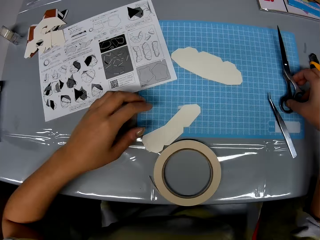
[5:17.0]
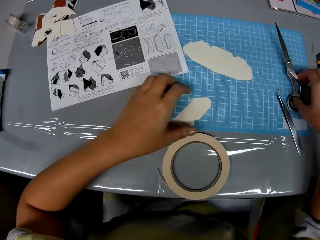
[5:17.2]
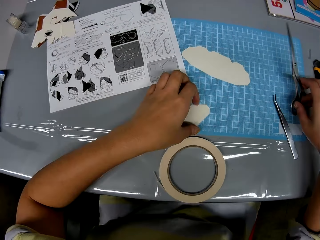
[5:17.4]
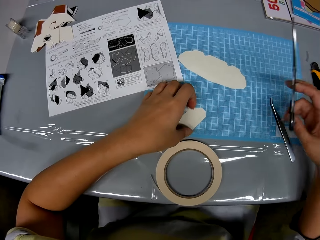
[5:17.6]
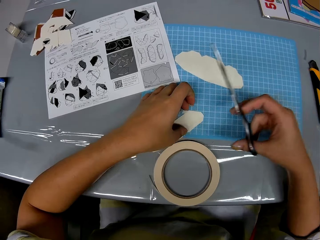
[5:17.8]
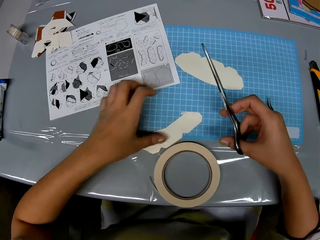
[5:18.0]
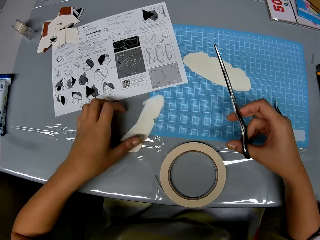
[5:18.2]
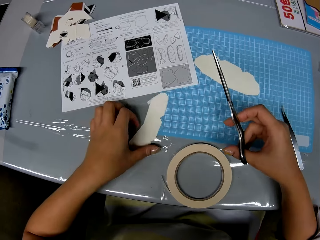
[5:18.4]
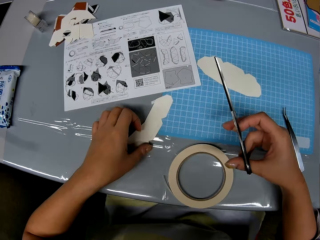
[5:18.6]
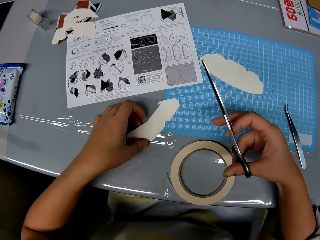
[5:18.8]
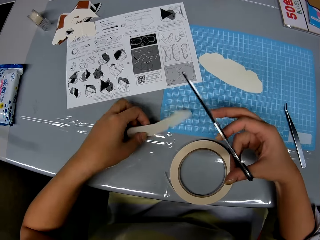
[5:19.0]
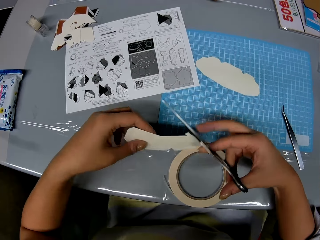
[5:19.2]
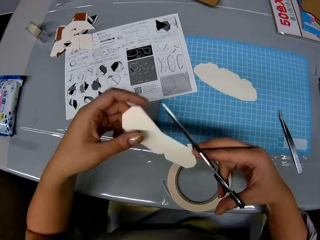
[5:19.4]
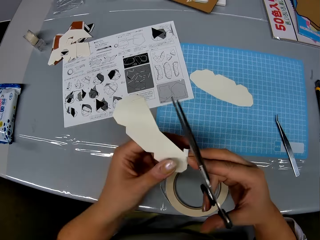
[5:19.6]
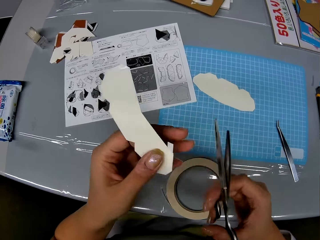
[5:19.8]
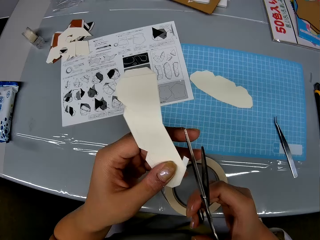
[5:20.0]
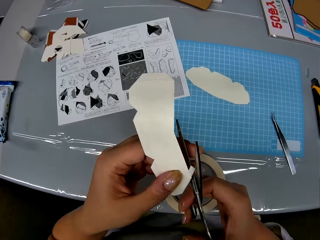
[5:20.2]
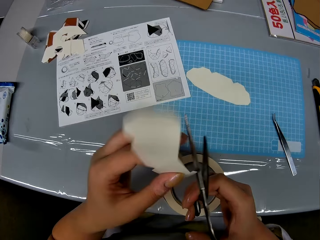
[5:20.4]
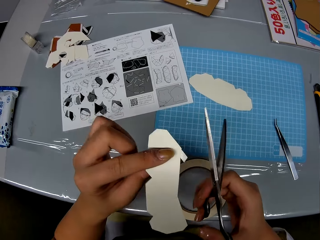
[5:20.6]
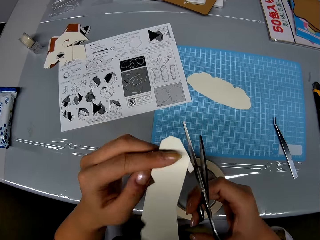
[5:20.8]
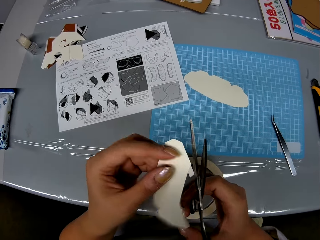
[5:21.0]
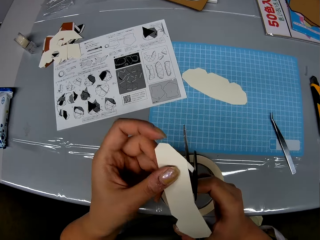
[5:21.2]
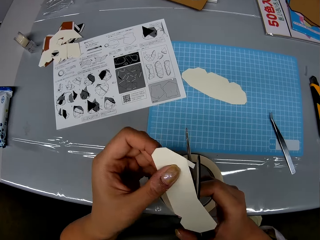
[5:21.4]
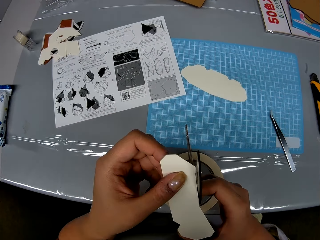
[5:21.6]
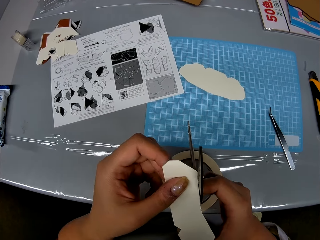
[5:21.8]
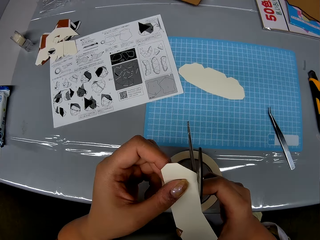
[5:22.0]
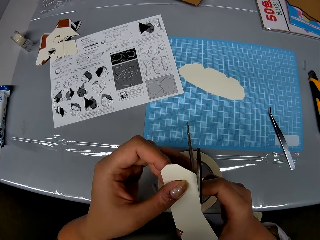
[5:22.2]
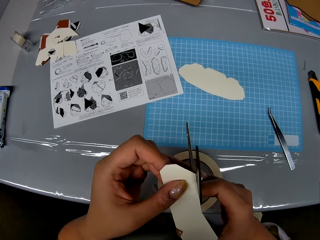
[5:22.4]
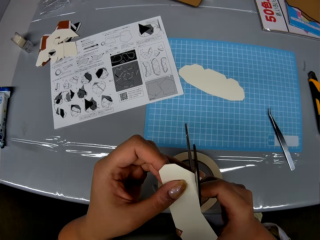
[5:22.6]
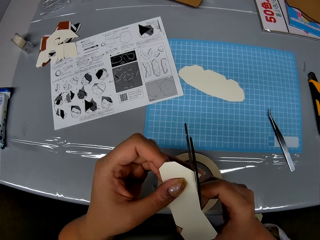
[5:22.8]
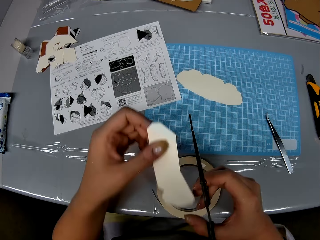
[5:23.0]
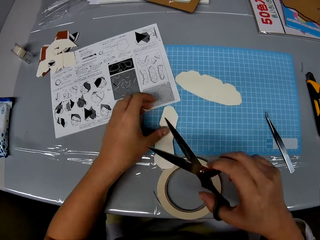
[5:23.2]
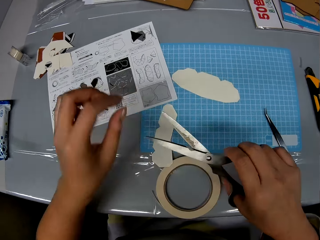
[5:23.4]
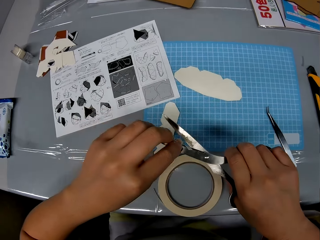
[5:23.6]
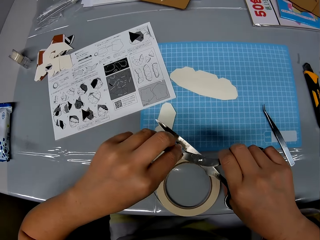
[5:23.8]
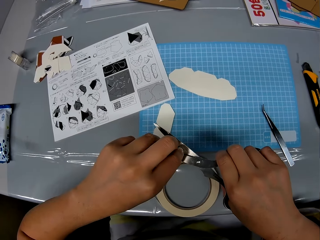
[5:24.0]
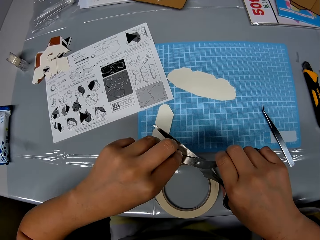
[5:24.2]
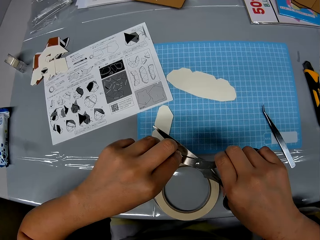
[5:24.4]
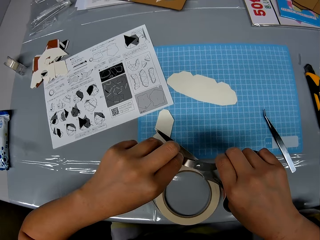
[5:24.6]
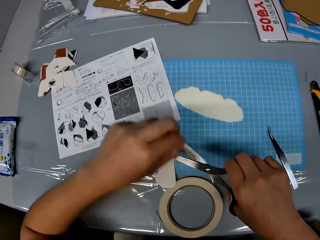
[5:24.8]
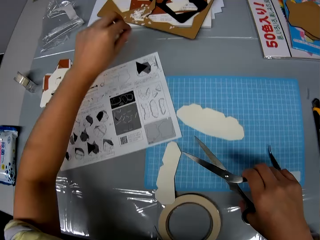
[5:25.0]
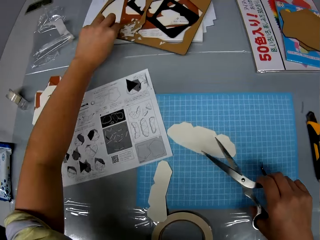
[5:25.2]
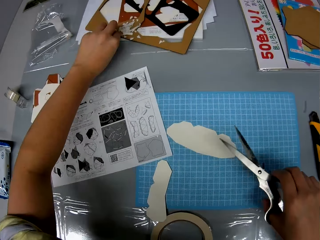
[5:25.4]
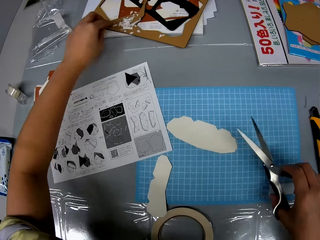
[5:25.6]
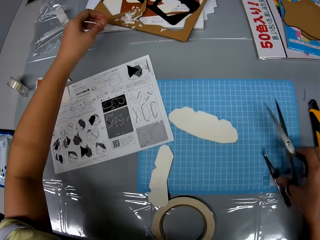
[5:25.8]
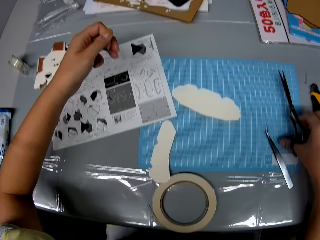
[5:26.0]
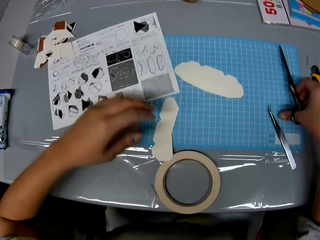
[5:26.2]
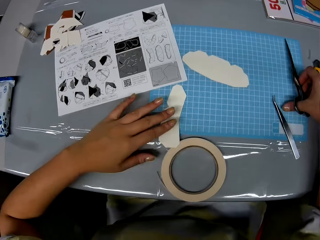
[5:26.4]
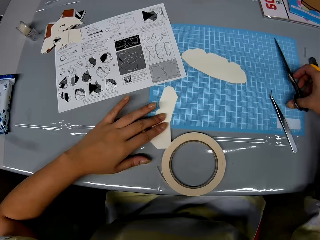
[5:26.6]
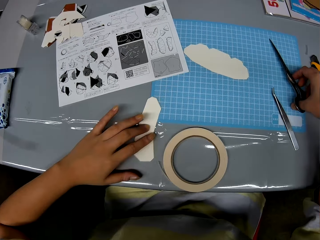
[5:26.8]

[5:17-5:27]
The camera wearer picks up the piece of craft. They cut out tape on the craft with the scissors. They flip the piece of crafting paper. They drop the piece of craft on the table. They remove the piece of crafting paper. They drop the craft remnants on the table.

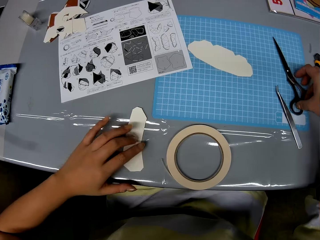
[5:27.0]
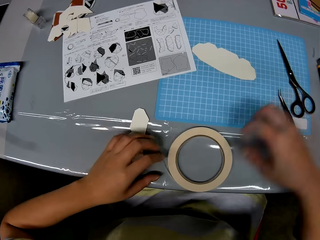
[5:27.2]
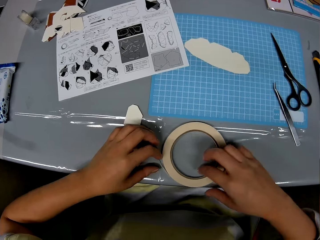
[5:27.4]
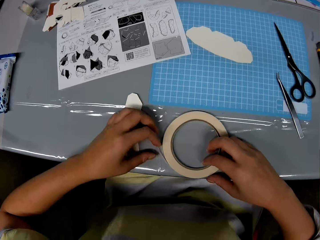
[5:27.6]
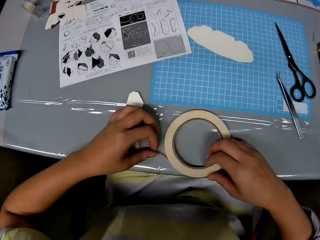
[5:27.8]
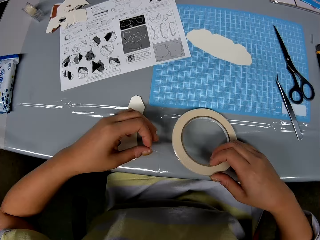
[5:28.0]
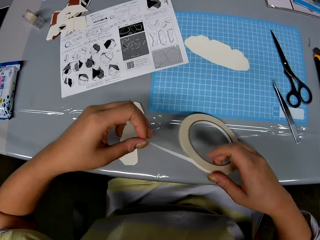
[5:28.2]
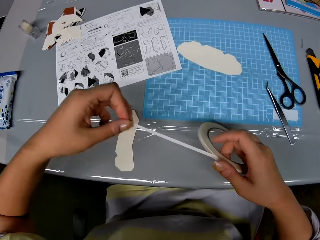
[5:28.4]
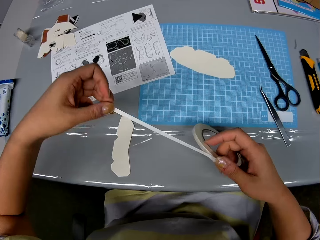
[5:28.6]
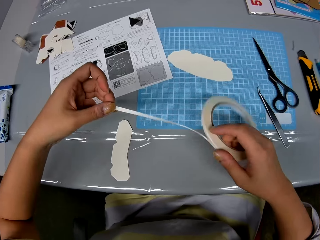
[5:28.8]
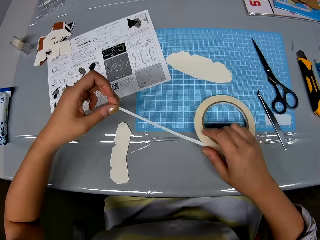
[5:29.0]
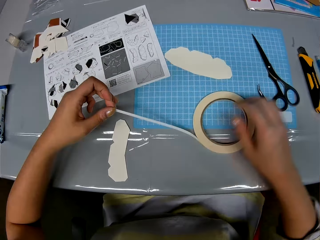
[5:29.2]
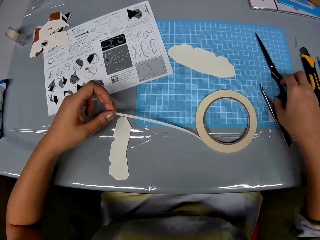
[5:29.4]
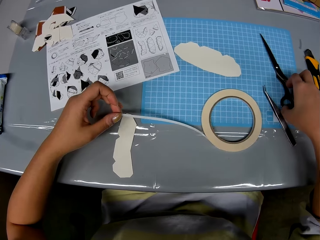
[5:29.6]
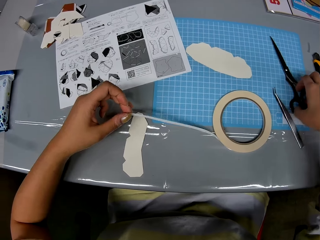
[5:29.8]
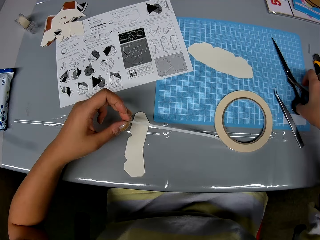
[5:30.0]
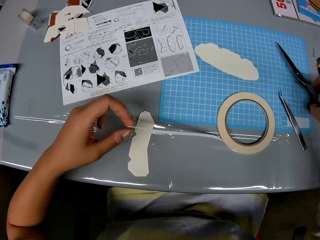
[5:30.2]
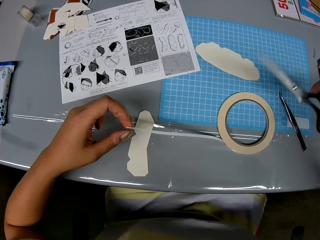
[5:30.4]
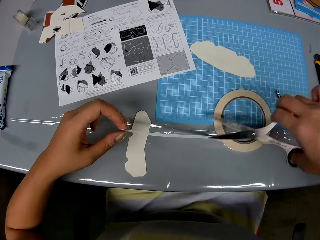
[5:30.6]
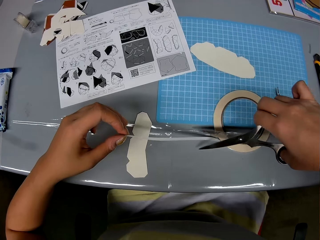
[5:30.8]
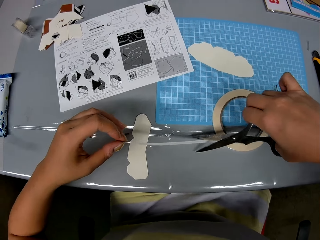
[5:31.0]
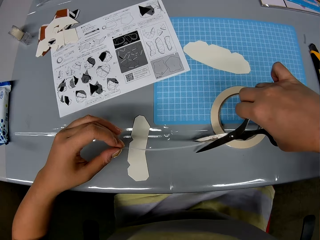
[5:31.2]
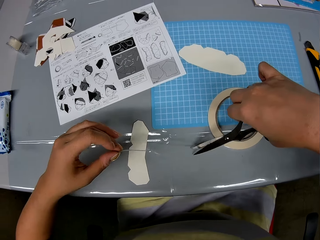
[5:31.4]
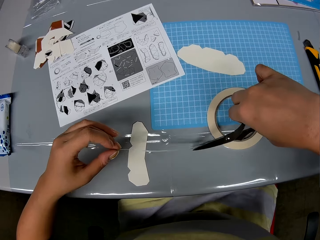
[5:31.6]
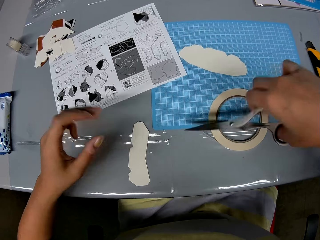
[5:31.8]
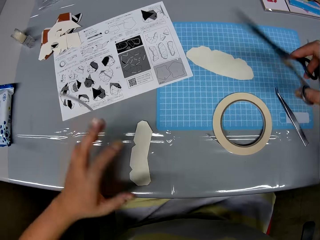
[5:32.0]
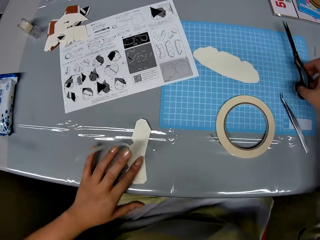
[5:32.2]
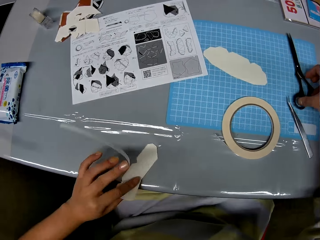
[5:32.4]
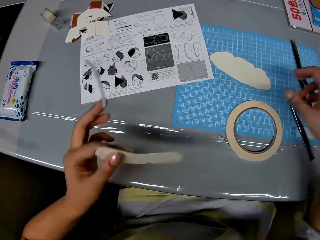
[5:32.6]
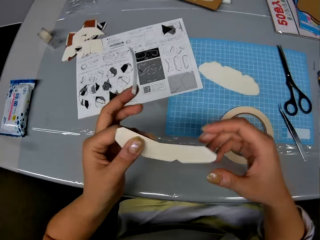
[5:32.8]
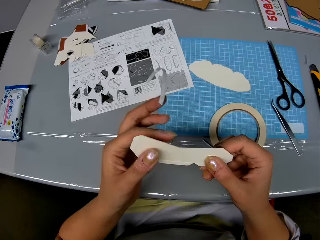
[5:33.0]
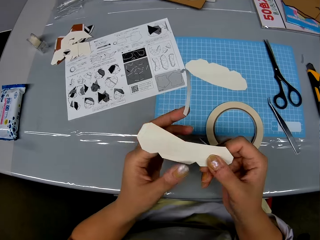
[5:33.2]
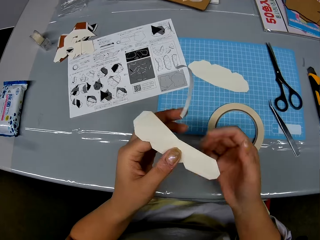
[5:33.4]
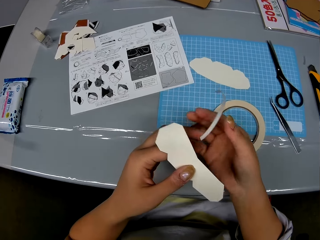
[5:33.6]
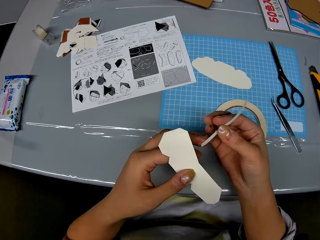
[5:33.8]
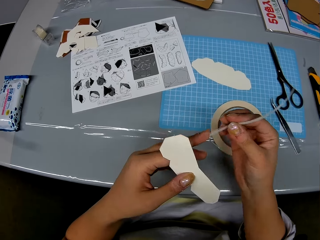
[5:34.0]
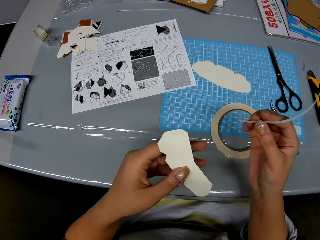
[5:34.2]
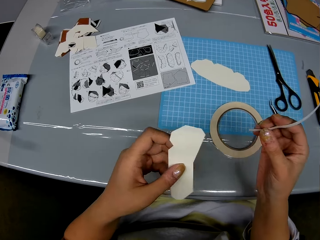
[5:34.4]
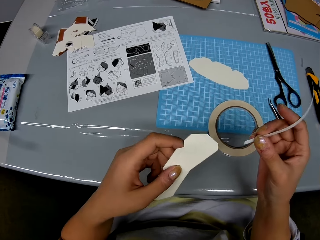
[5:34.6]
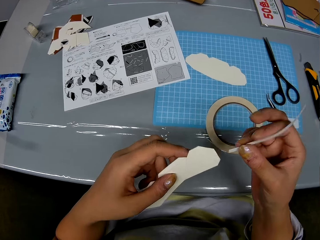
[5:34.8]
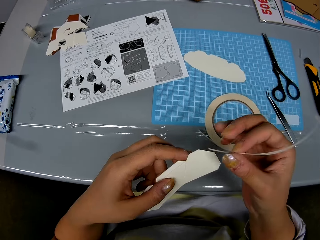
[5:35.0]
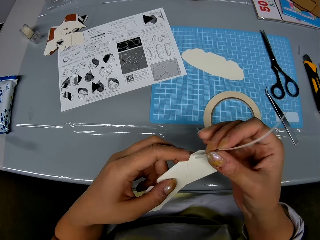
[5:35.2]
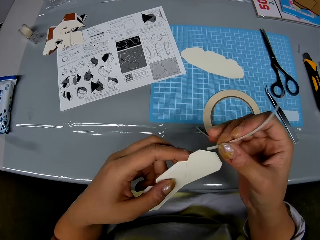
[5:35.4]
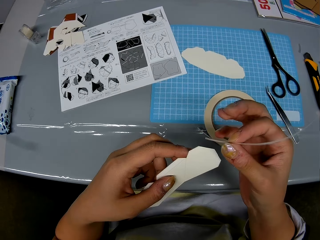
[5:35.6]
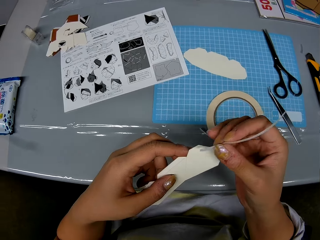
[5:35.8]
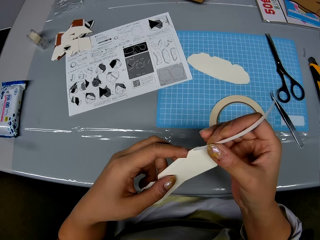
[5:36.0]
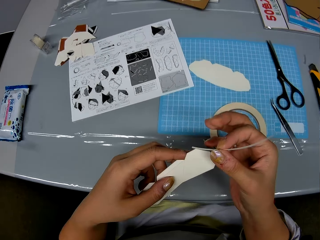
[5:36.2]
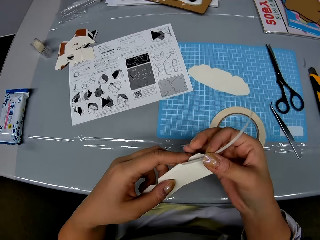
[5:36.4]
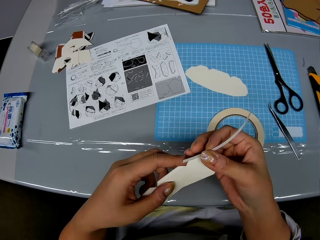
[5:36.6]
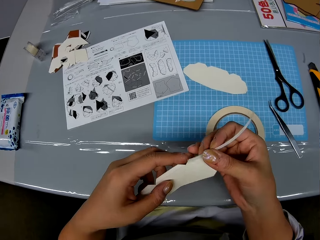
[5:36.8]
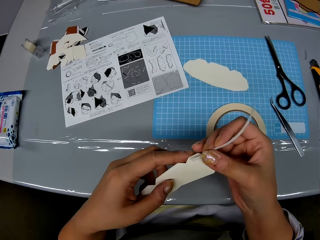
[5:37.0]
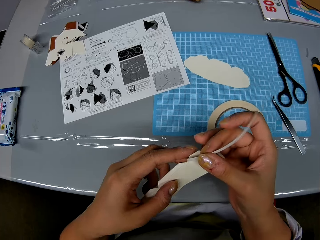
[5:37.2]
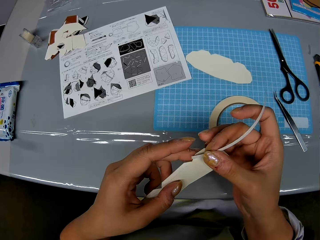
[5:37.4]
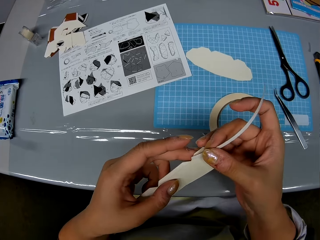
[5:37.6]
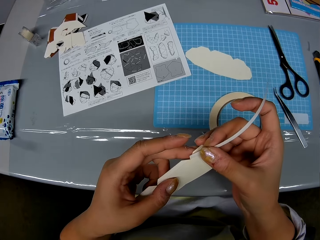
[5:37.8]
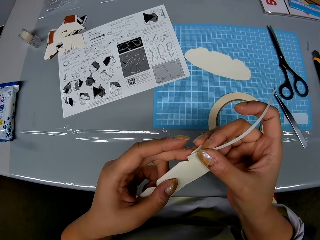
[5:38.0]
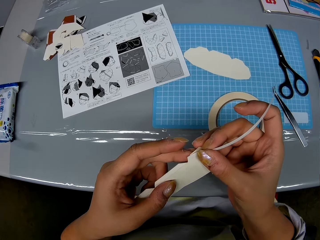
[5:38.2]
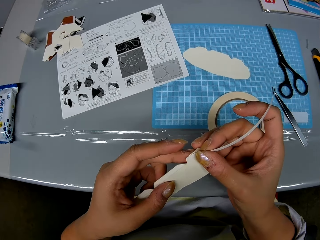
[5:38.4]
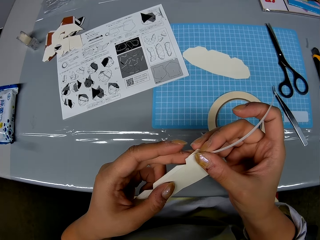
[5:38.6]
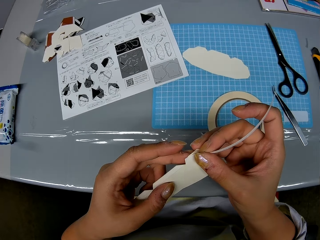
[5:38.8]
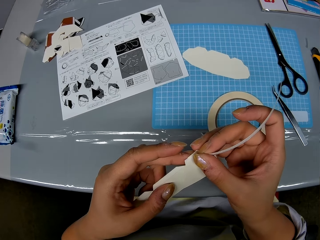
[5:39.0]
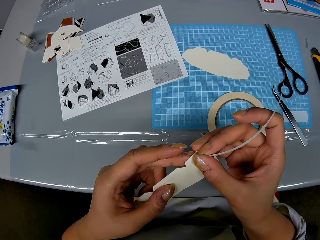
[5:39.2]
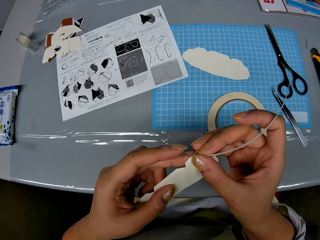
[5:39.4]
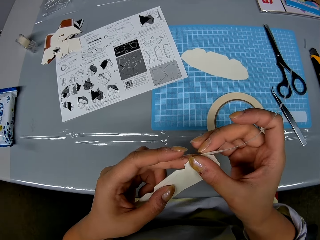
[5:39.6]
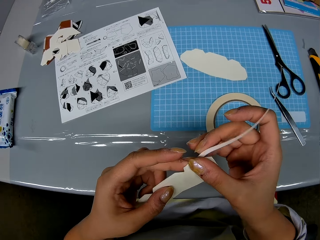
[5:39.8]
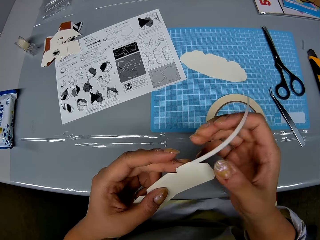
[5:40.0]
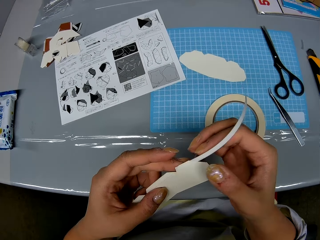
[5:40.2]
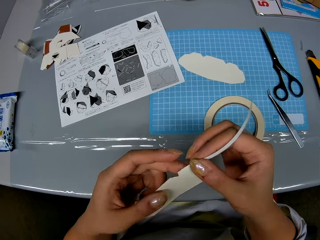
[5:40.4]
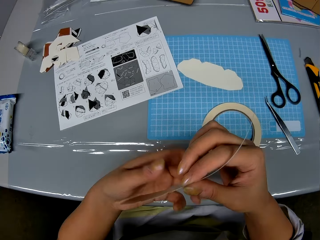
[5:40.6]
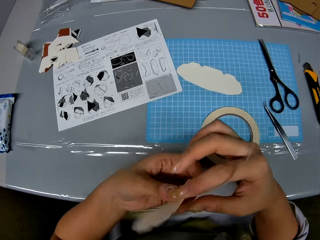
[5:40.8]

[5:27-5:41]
The camera wearer drops the scissors on the table. They pick up a roll of tape from the table. They stretch the adhesive tape. They drop the roll of tape on the table and pick up the scissors from the table. They cut out tape from the roll of tape. They drop the scissors on the table and pick up the piece of craft. They hold the adhesive piece of tape. They place the tape on the piece of craft.
